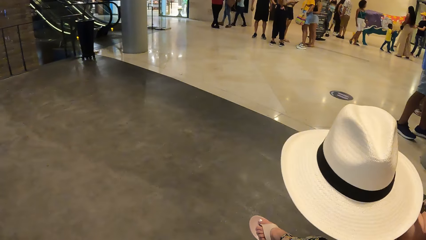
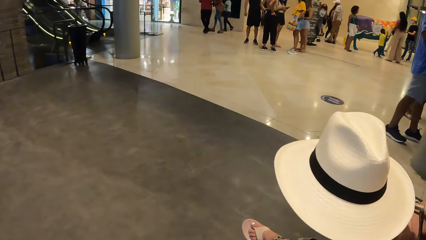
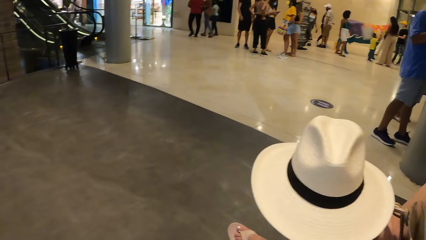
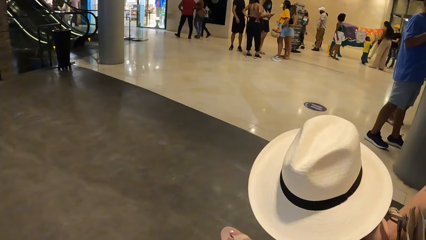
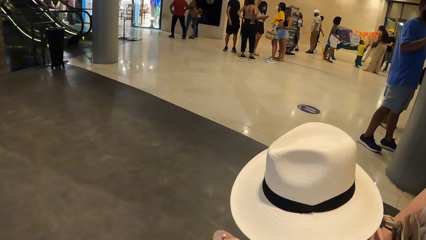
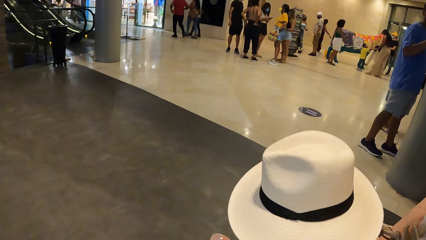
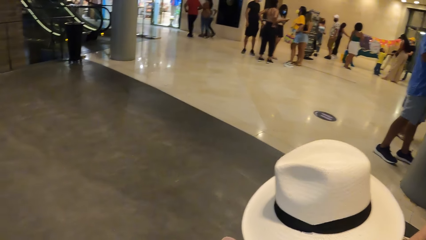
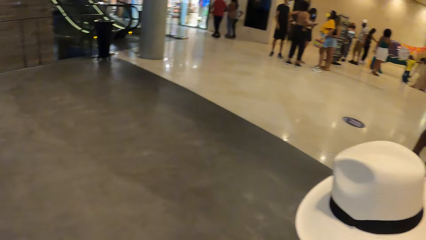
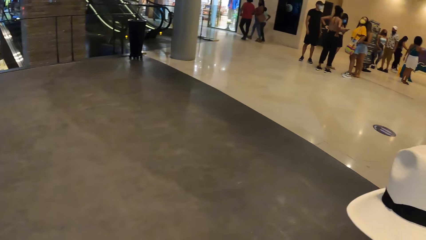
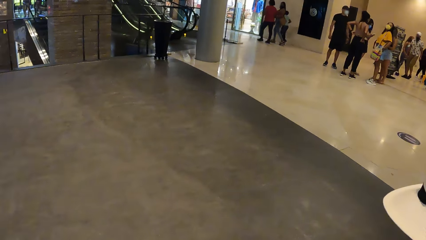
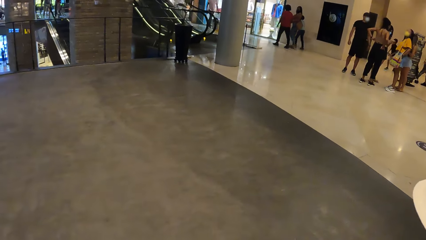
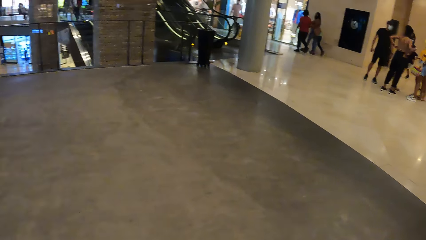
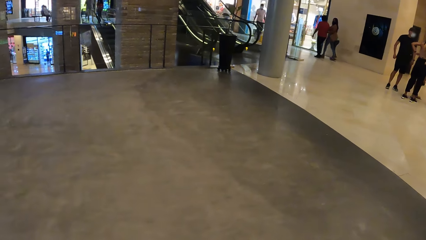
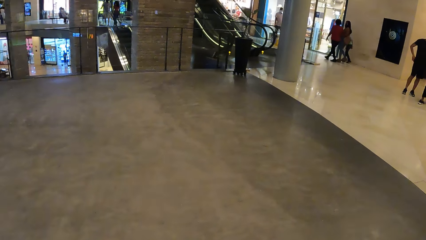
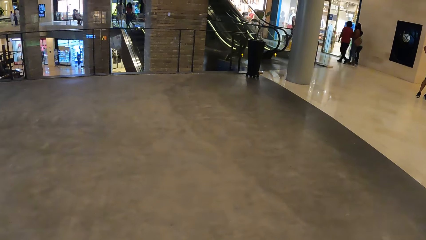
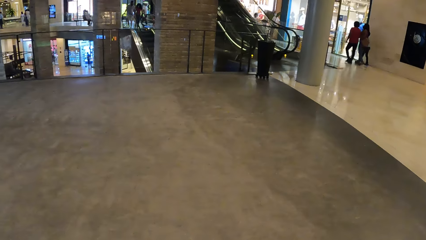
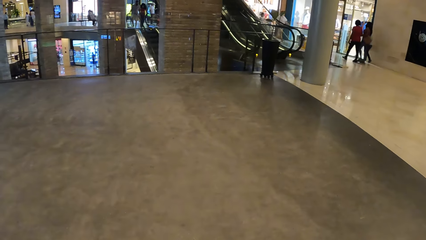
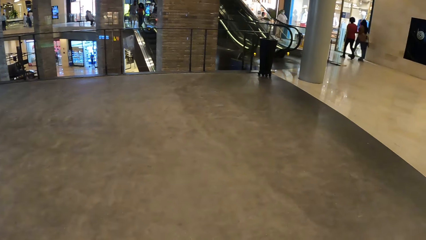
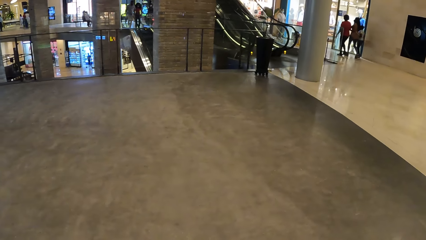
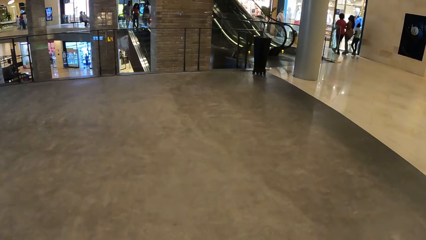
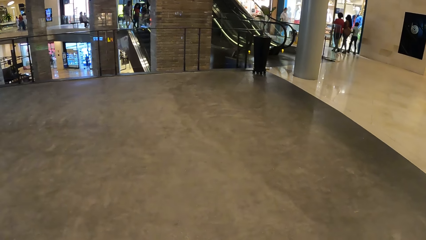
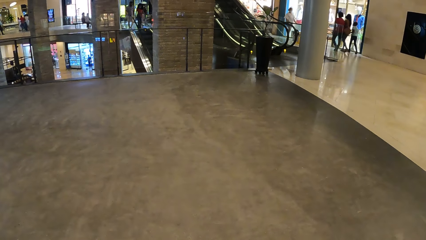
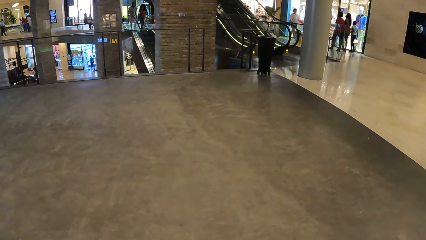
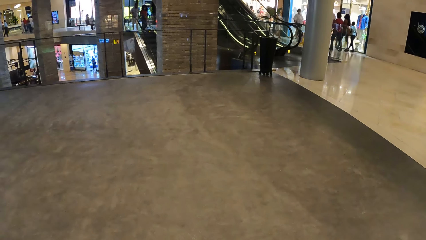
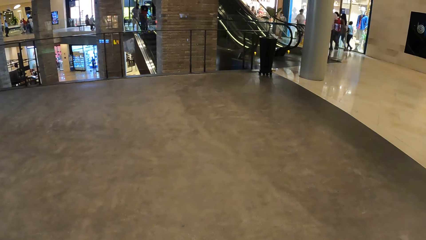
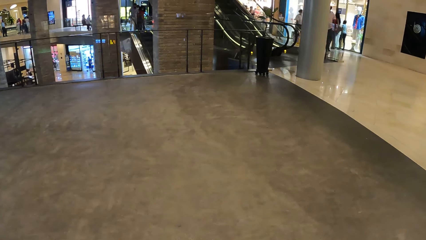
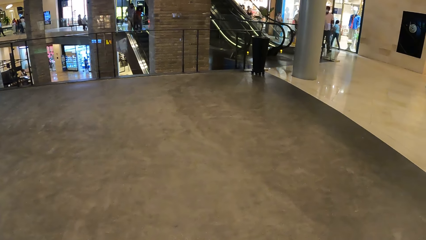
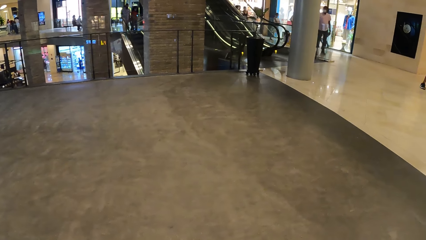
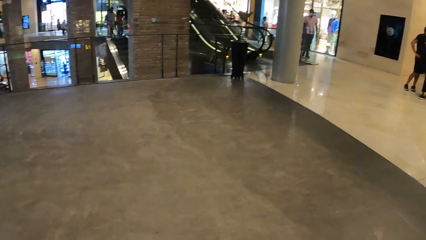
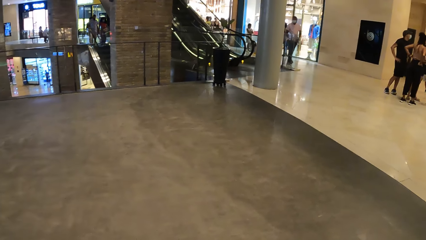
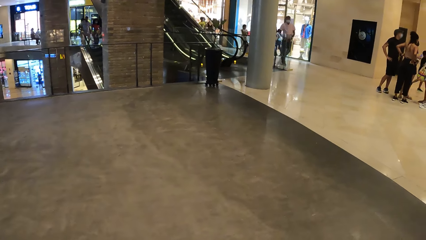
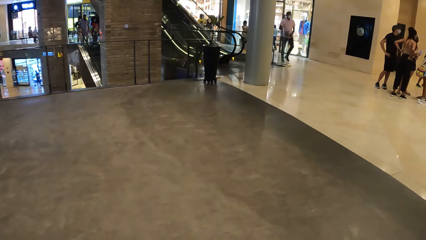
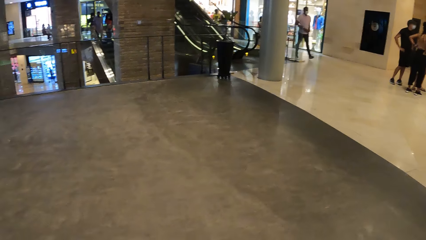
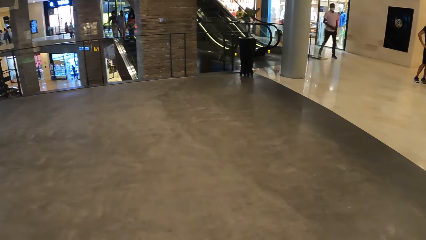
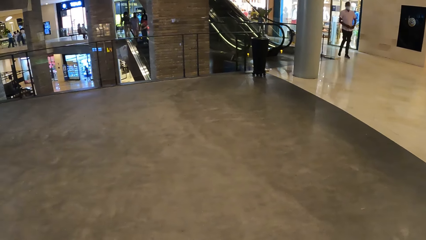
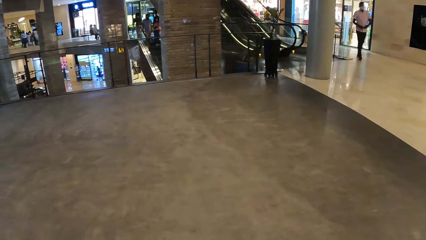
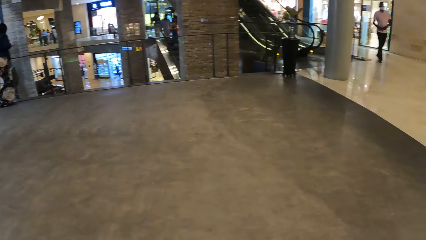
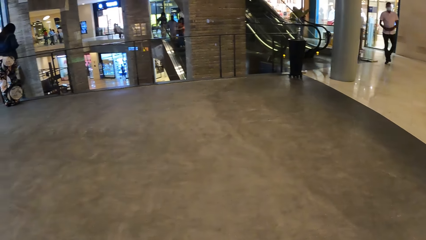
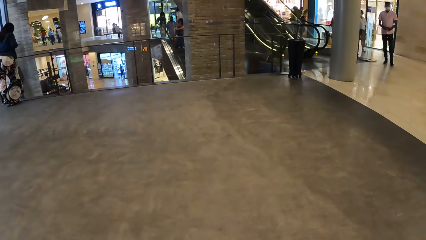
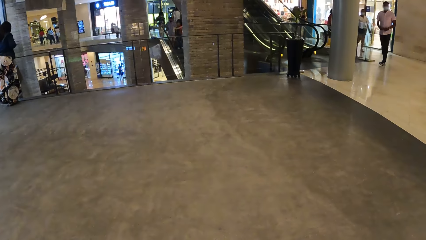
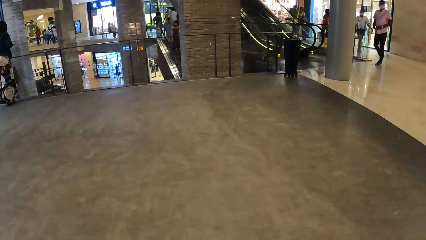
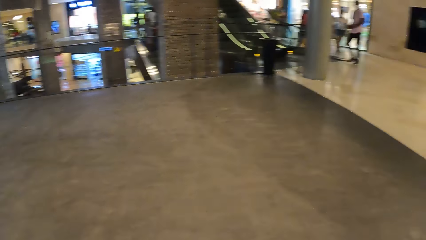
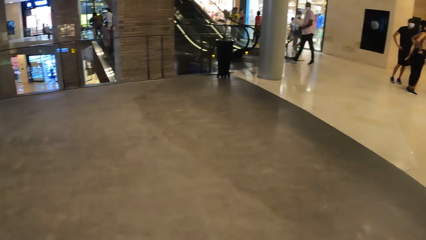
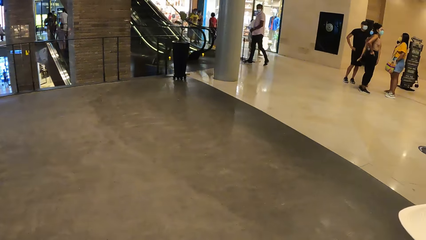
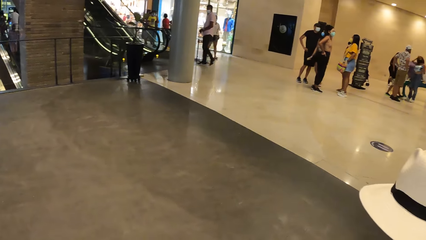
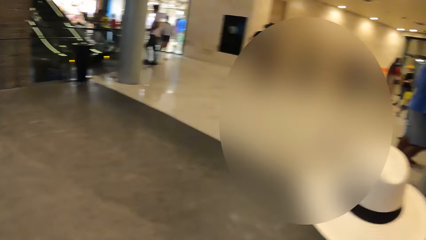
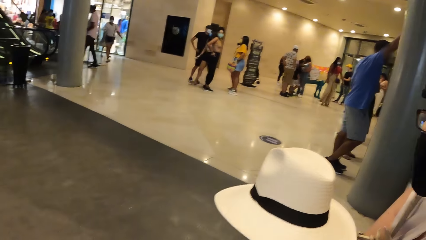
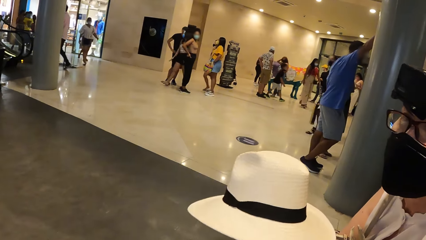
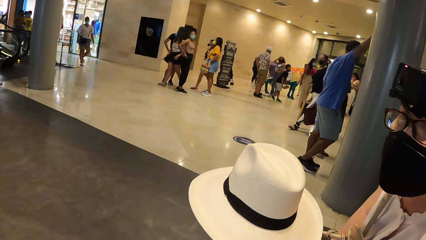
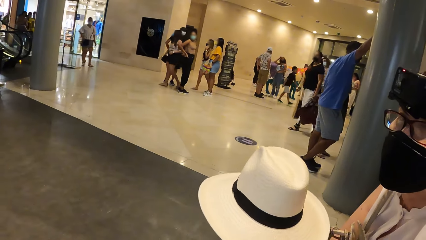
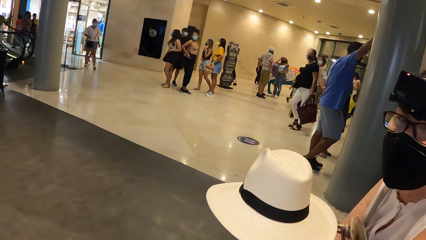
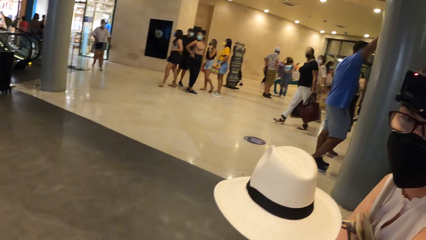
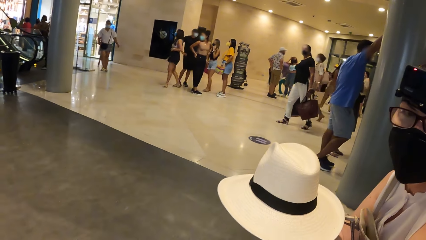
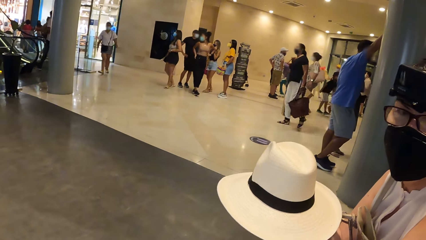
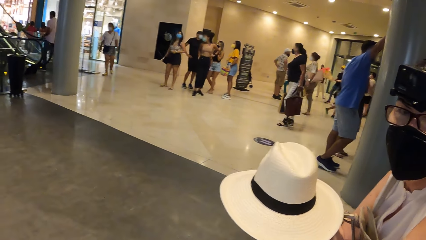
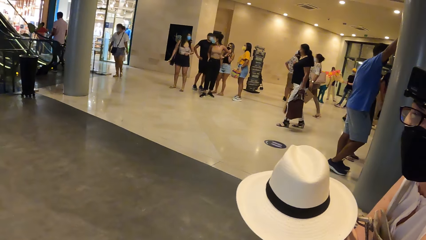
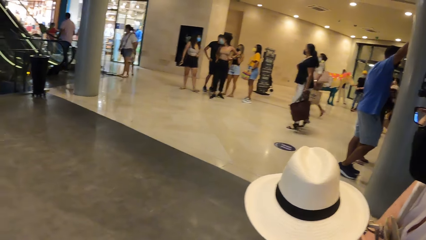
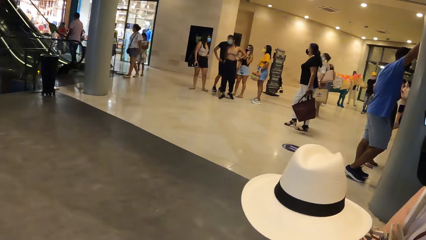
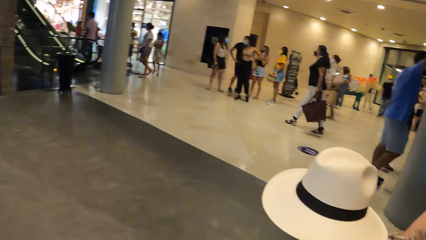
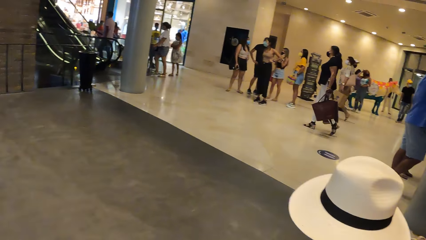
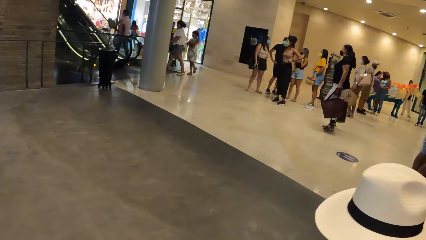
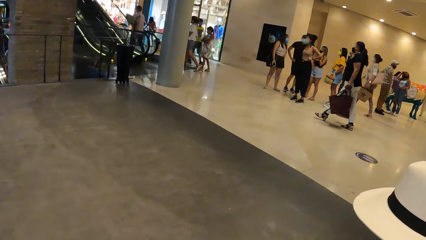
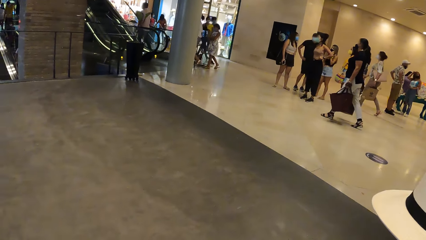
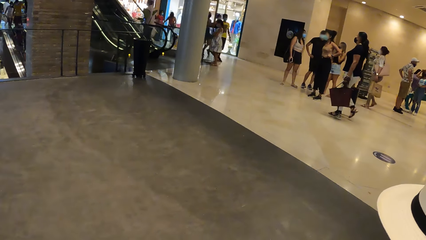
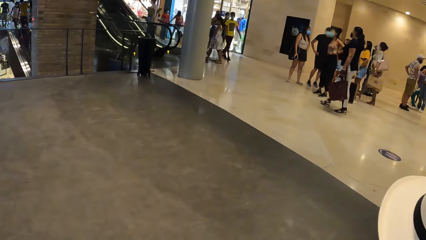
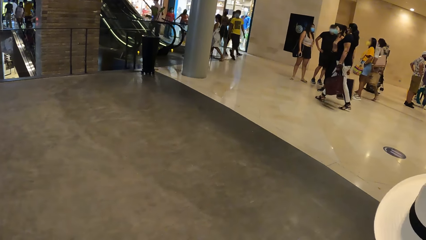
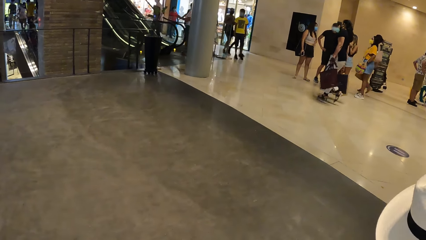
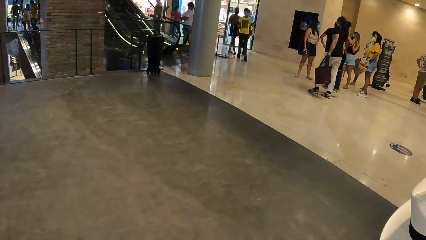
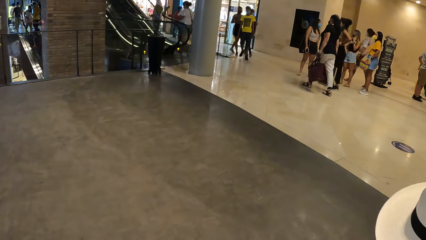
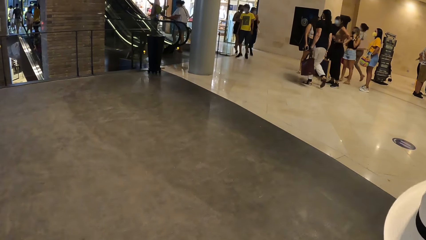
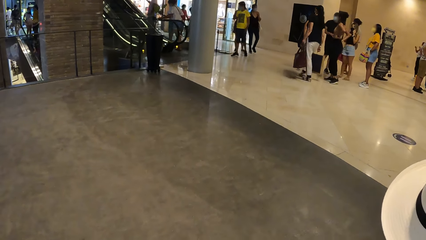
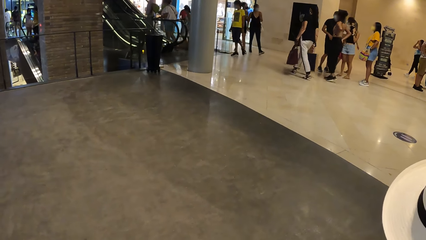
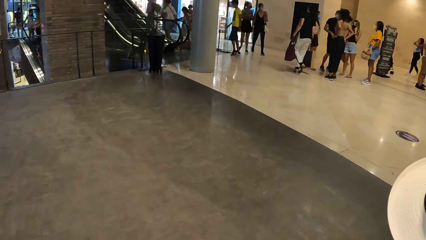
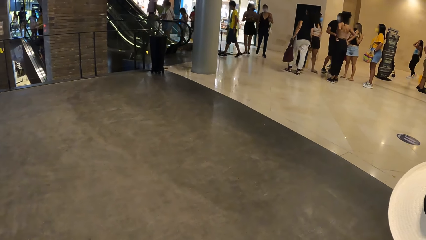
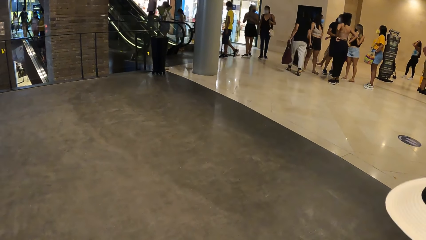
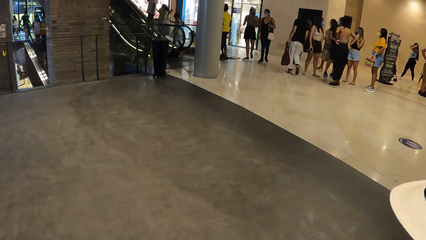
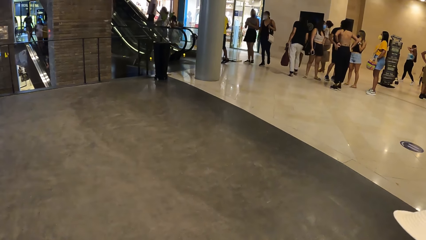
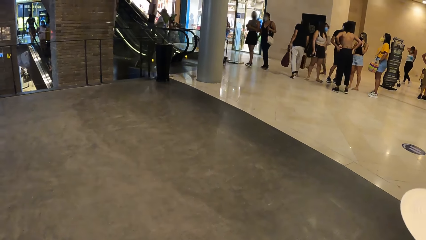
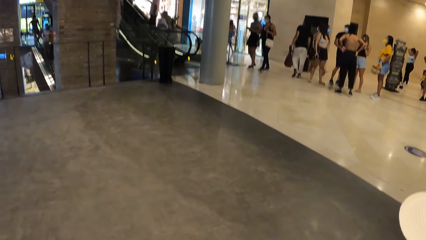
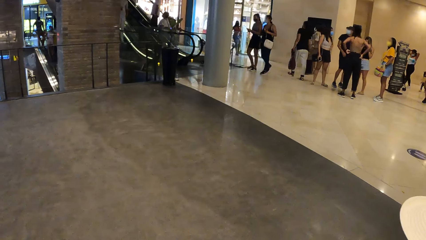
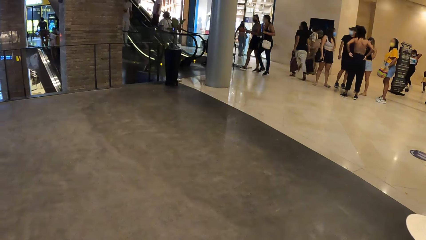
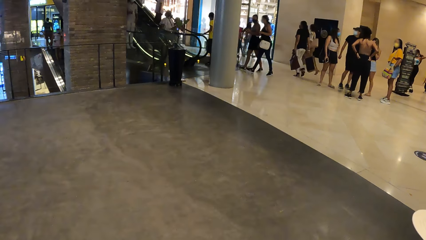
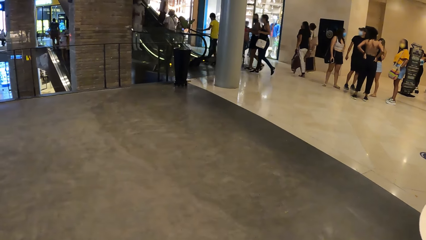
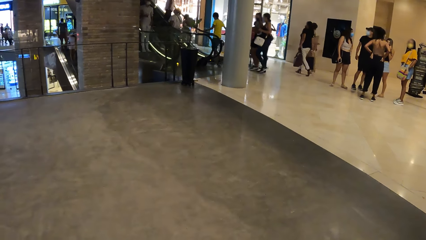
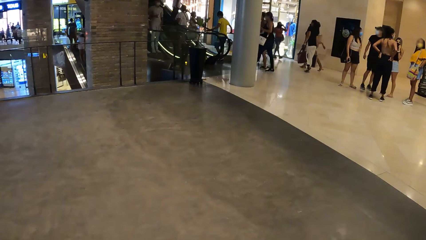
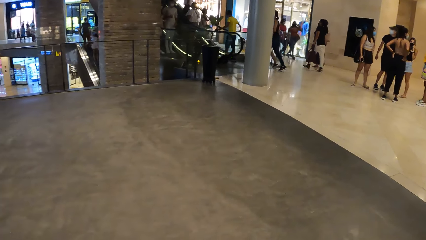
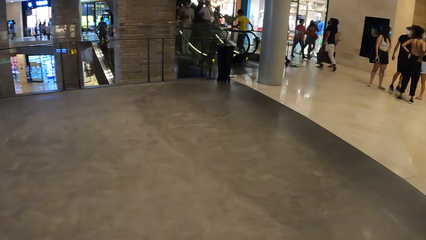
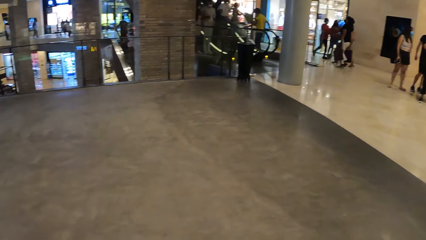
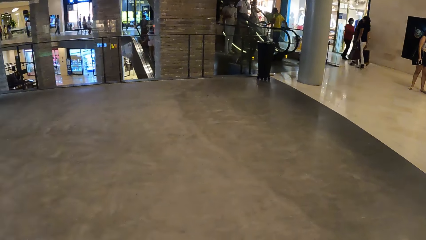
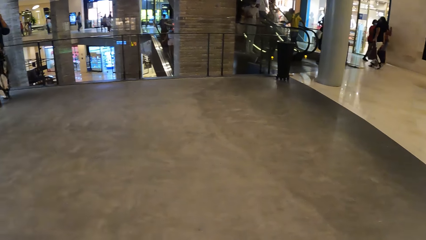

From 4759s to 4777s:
A person converses with the camera wearer. The camera wearer interacts with the person. They look around in the museum. They stare at the compound.
